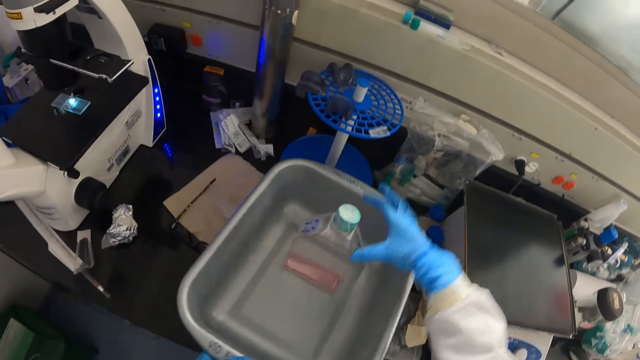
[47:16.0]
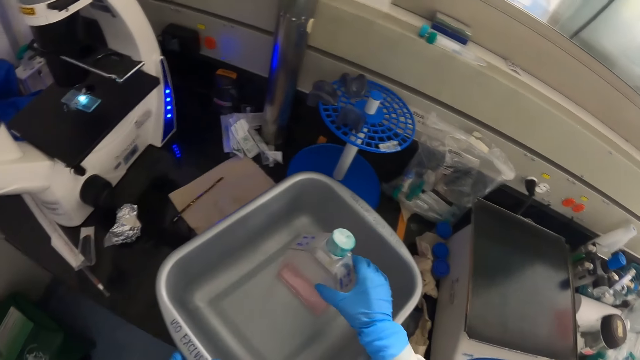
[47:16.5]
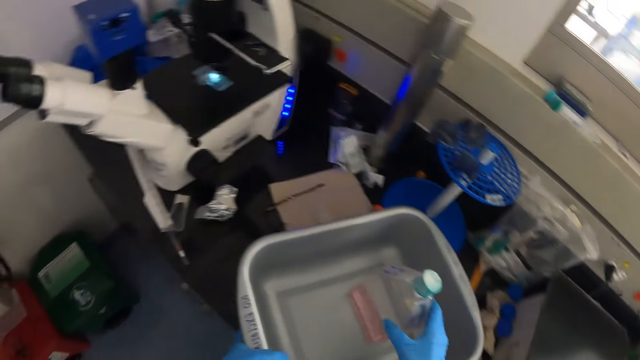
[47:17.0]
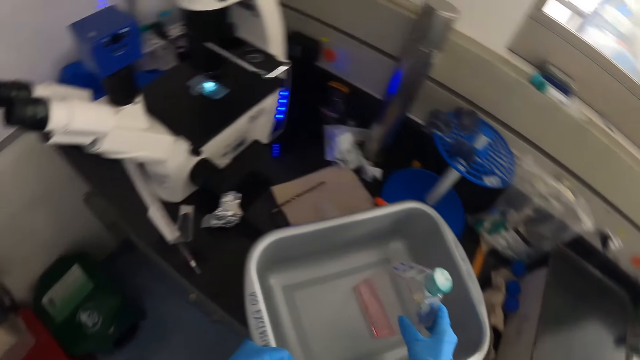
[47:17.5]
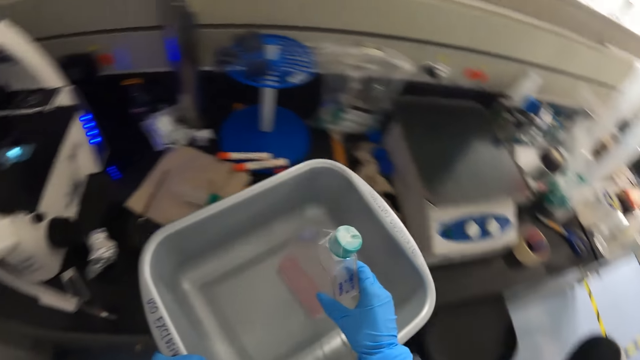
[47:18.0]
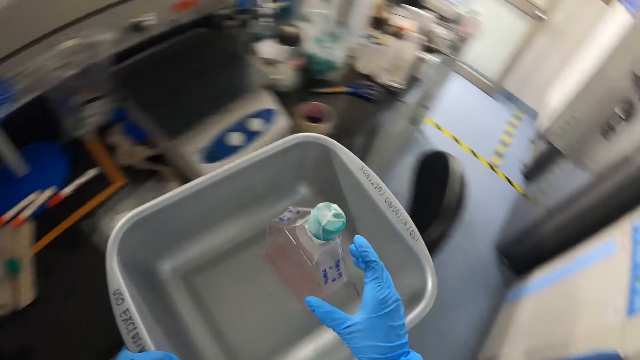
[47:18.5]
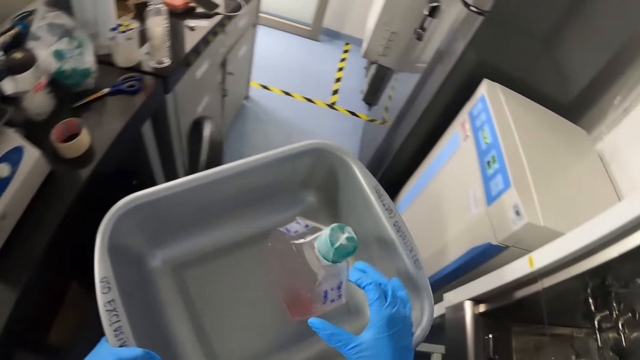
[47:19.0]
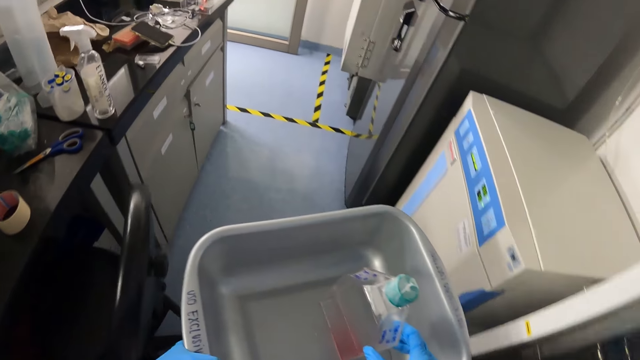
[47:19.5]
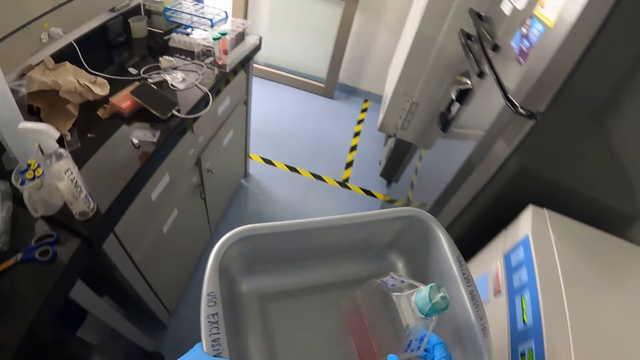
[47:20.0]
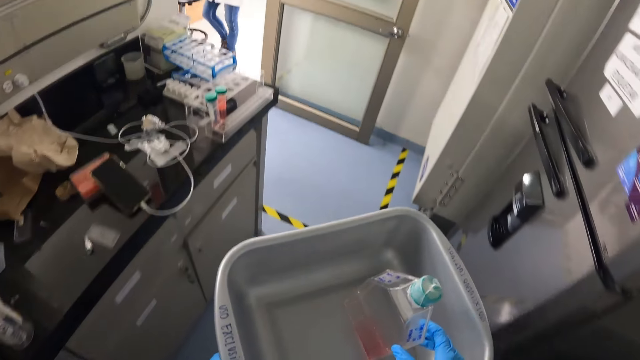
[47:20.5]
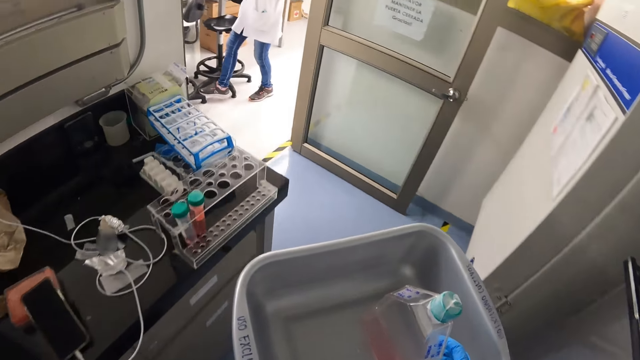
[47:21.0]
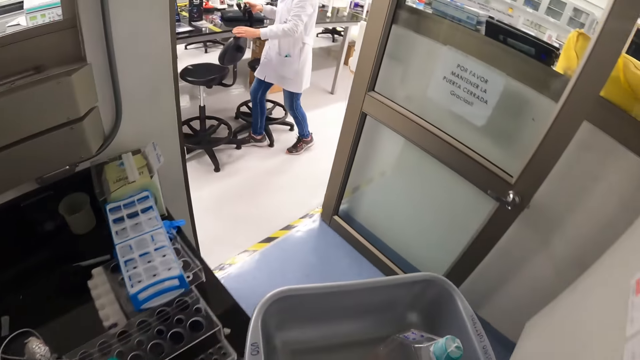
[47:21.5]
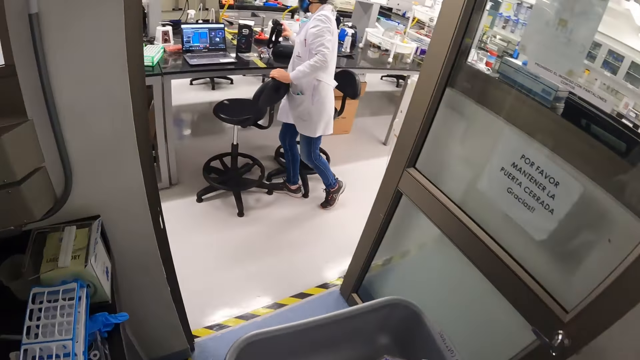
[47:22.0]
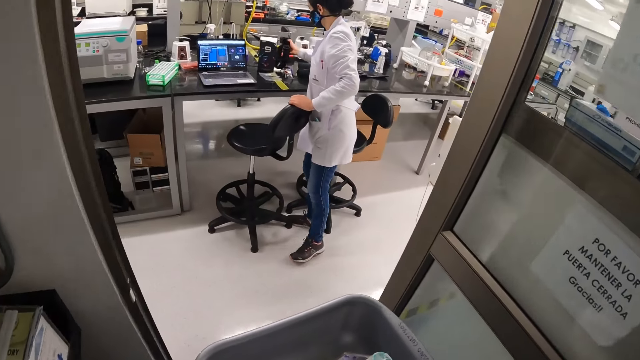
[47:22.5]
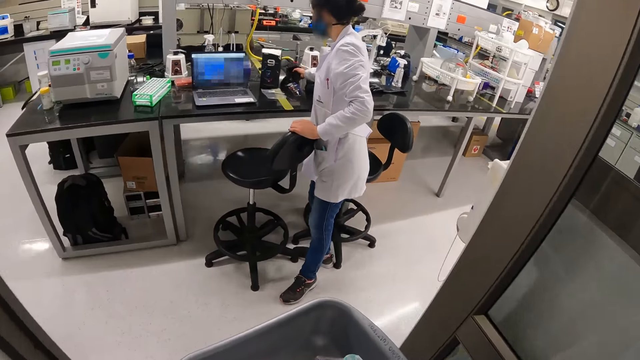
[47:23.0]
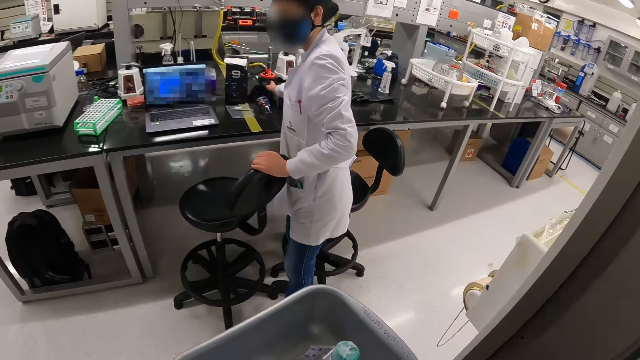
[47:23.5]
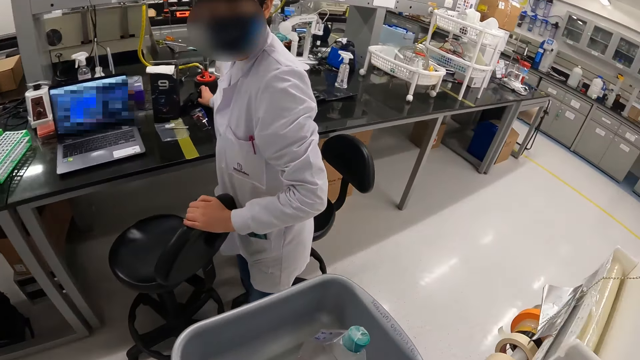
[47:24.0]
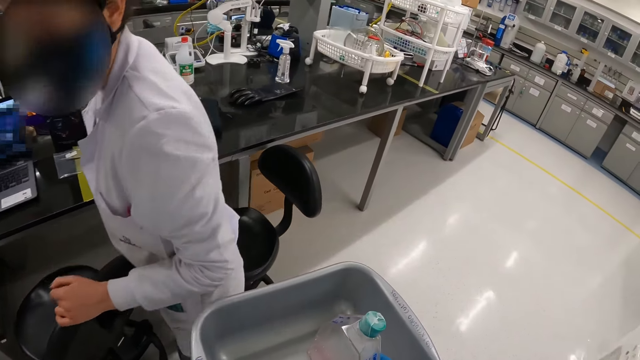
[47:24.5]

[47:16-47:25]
The camera wearer holds the bottle with his right hand. He carries the bowl from the table with his left hand. He walks out of his office with the bowl in his left hand. He walks past a lady.

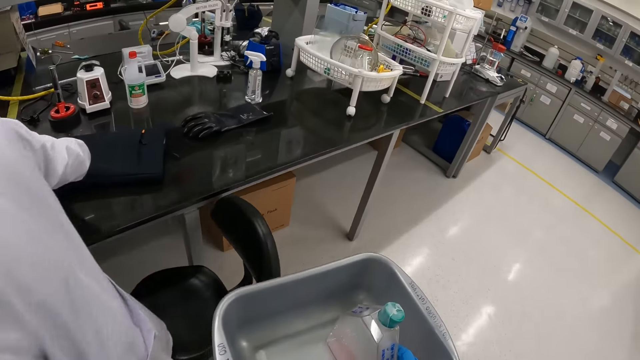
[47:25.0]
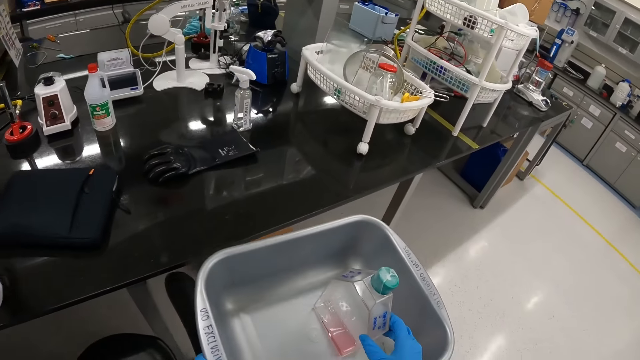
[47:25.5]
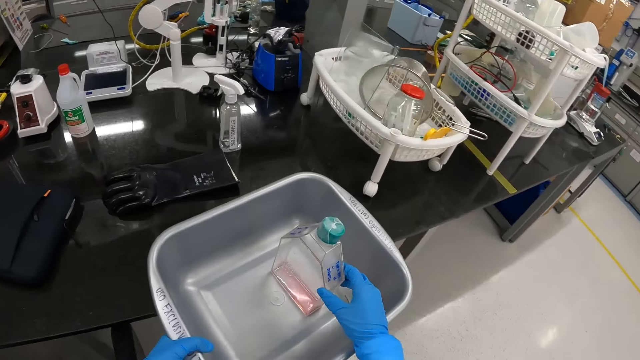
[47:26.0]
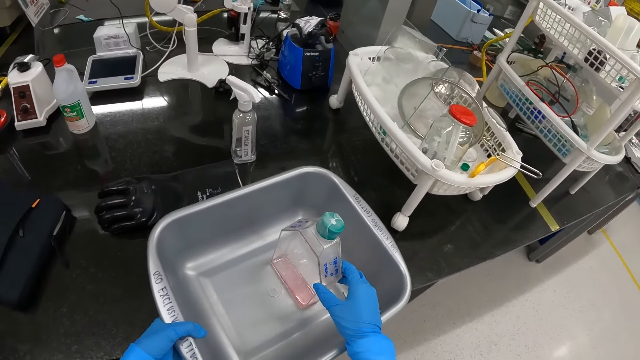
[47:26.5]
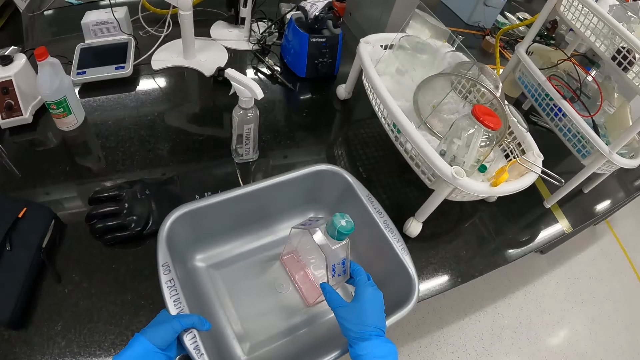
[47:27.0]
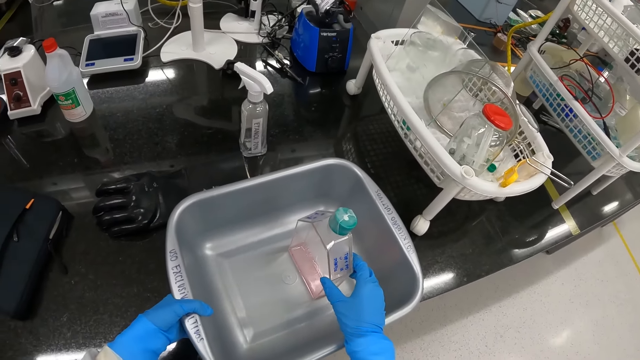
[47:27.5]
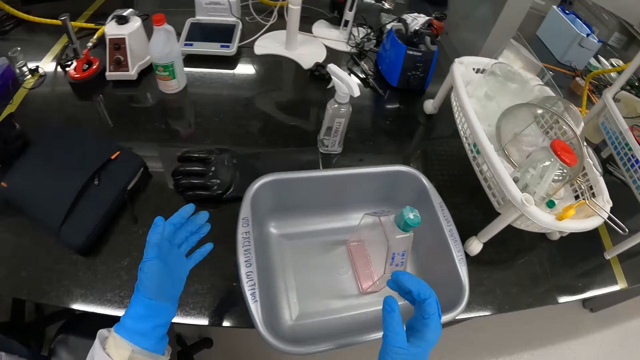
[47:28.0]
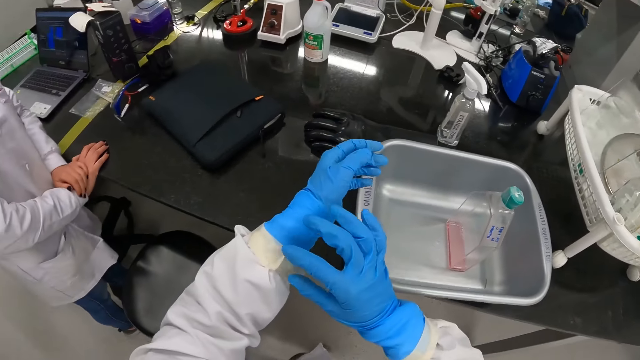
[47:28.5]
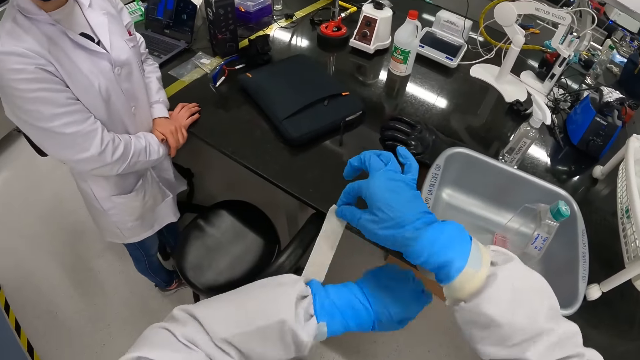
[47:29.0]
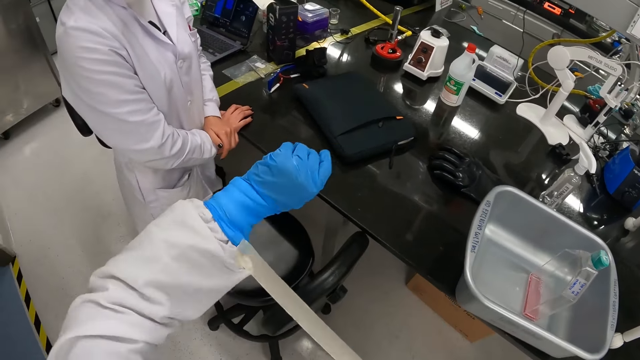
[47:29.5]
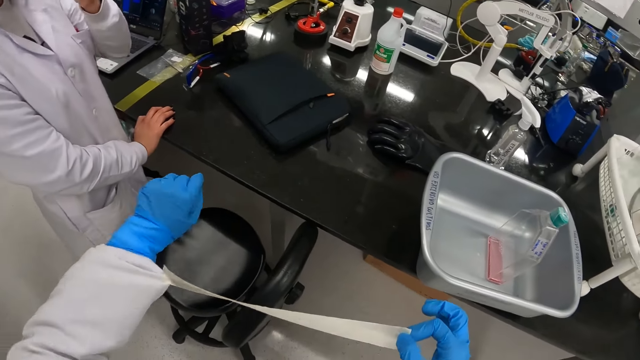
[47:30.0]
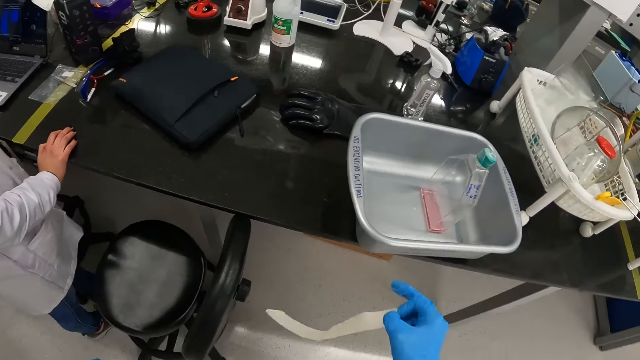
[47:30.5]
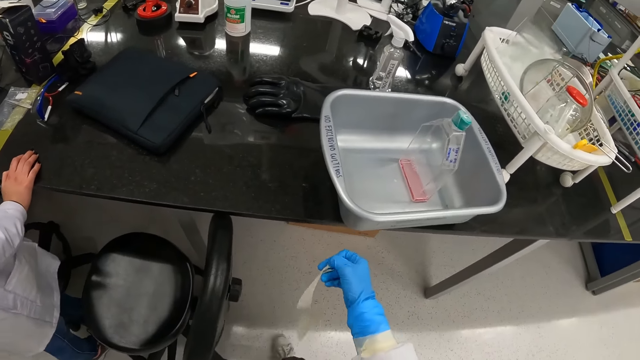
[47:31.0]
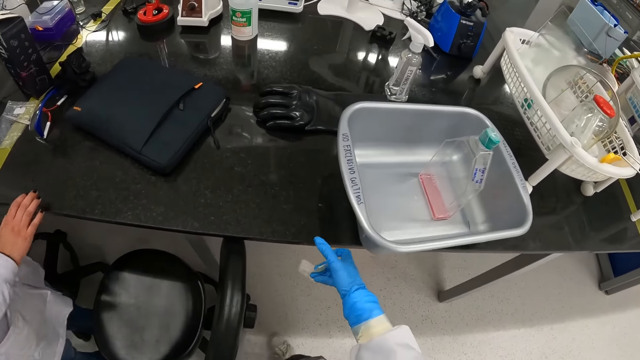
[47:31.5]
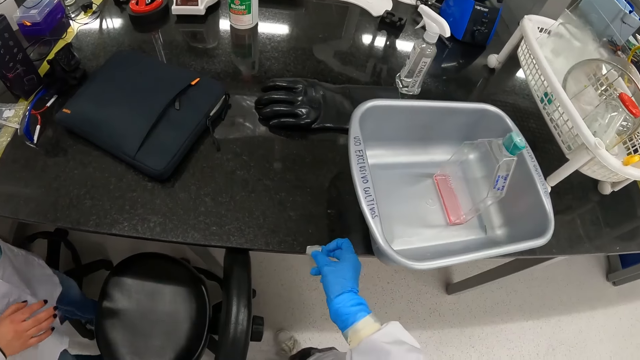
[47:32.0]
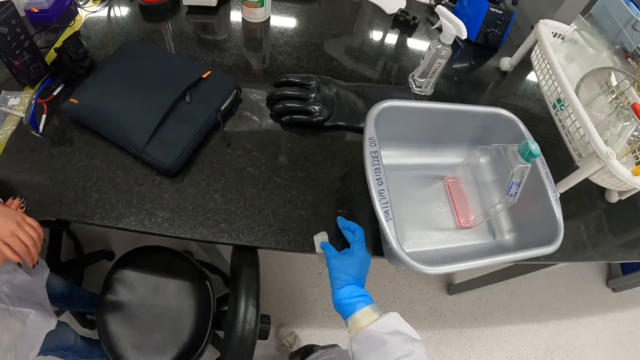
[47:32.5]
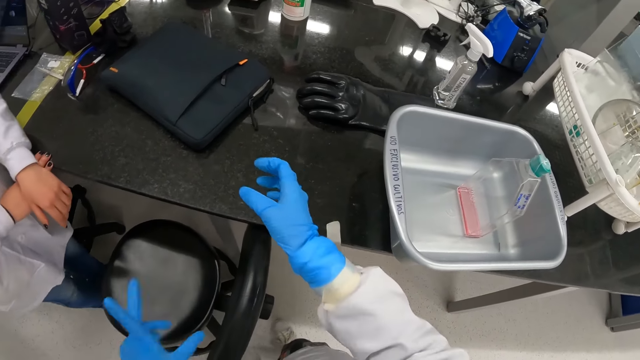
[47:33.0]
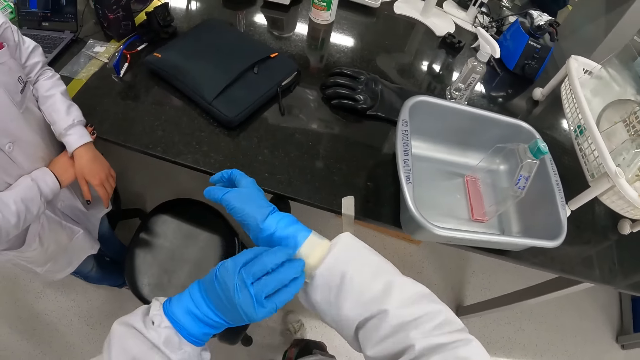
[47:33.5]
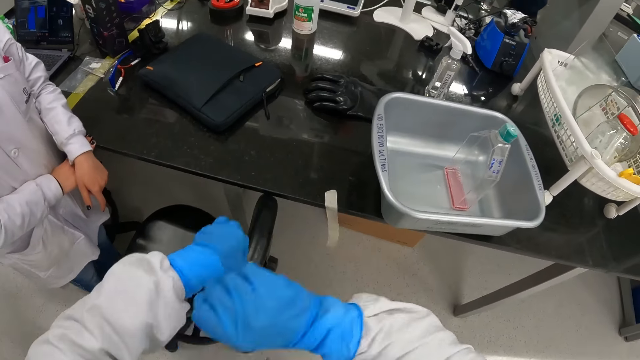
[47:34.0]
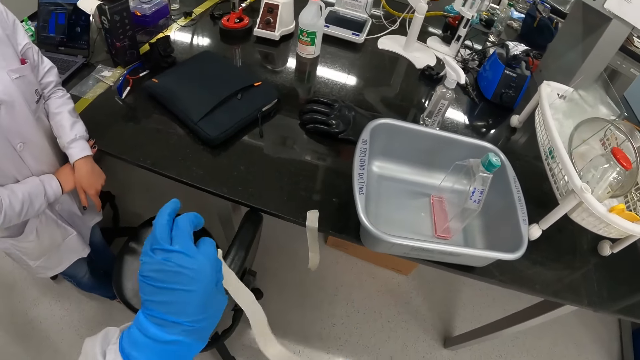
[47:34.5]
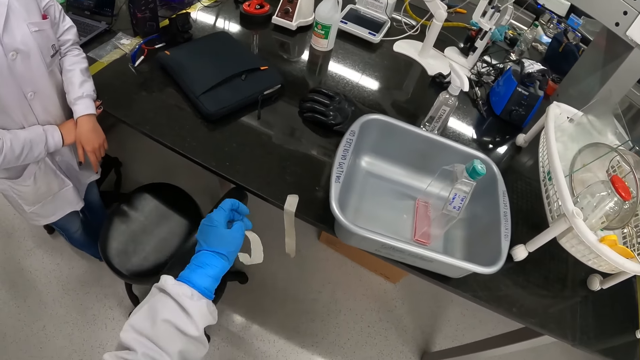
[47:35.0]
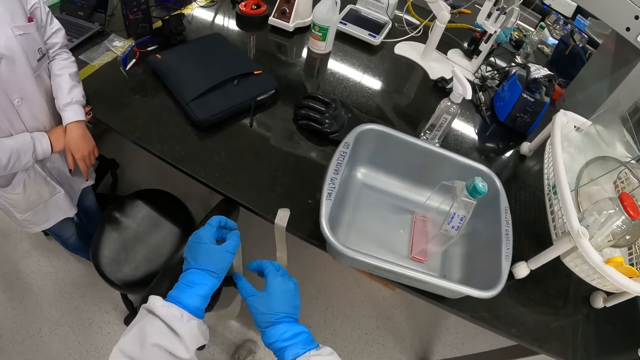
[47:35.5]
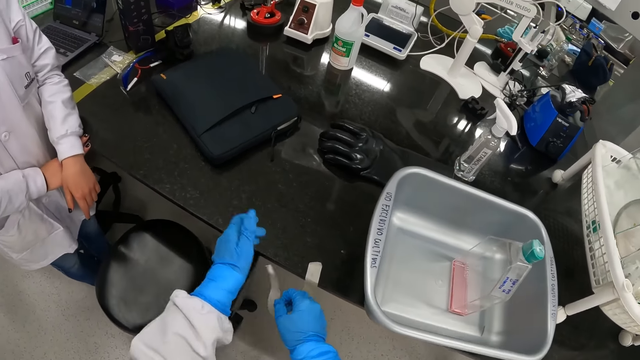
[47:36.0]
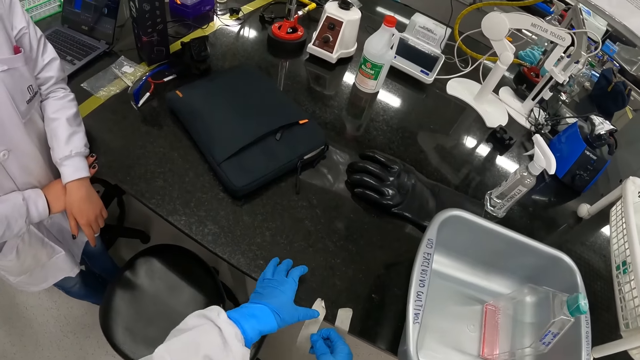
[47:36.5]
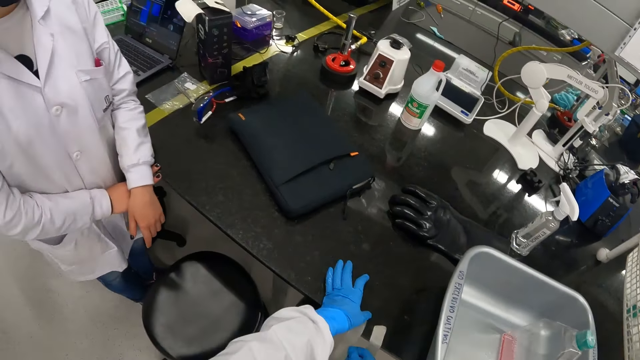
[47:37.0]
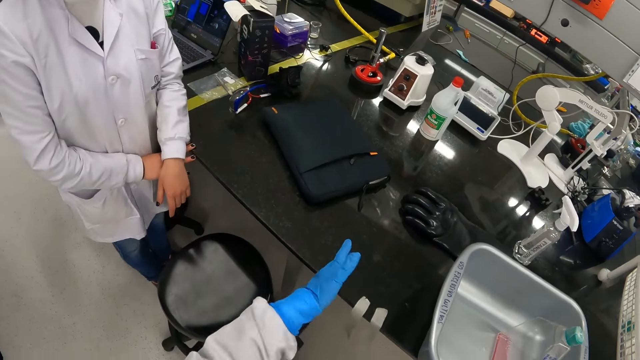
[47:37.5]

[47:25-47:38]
The camera wearer drops the bowl on a table with his left hand. He removes a tape on his left wrist with his right hand. He sticks the tape to the table with his right hand. He removes a tape on his right wrist with his left hand. He sticks the tape to the table with his left hand.
